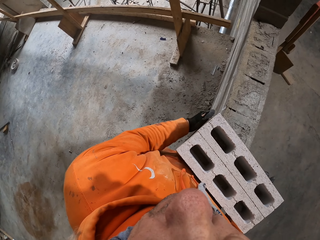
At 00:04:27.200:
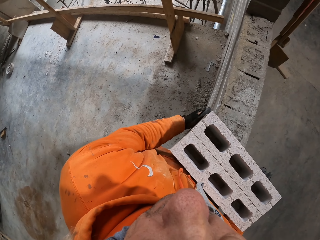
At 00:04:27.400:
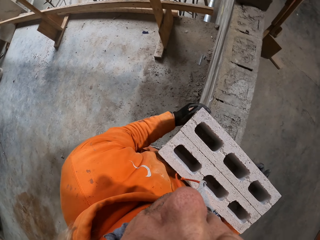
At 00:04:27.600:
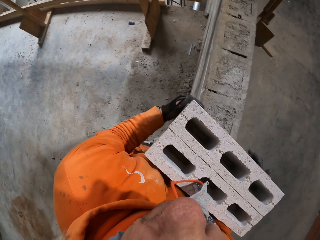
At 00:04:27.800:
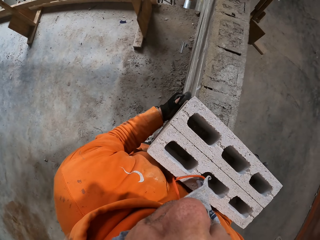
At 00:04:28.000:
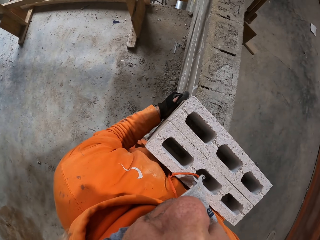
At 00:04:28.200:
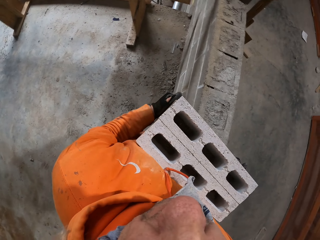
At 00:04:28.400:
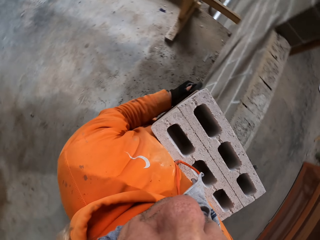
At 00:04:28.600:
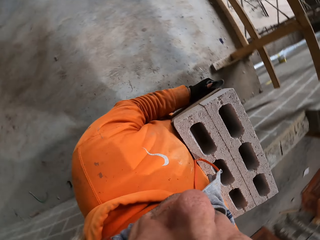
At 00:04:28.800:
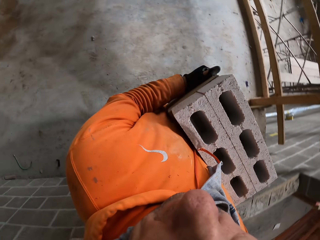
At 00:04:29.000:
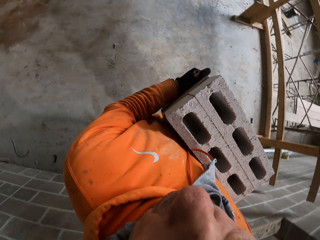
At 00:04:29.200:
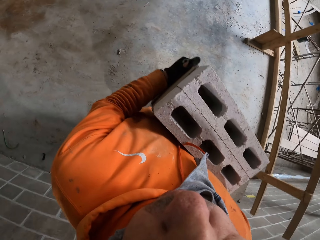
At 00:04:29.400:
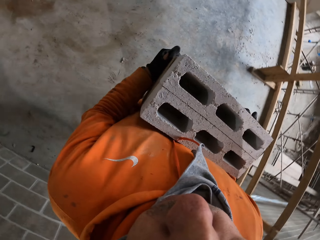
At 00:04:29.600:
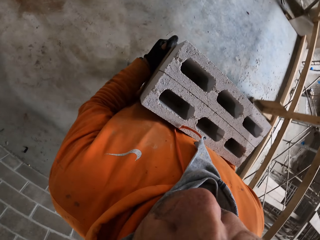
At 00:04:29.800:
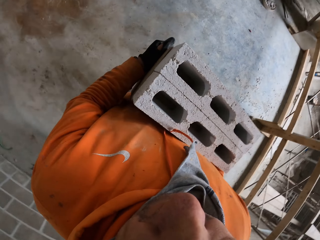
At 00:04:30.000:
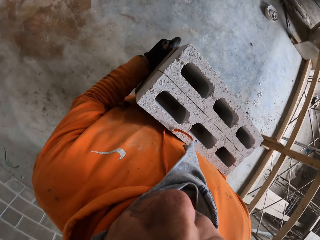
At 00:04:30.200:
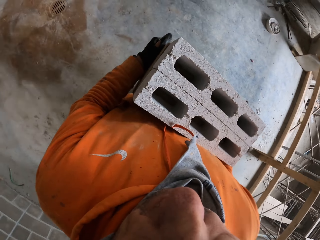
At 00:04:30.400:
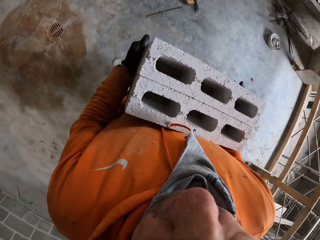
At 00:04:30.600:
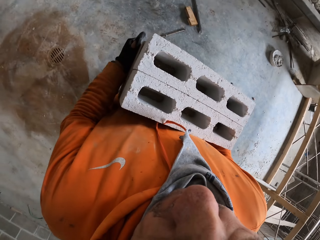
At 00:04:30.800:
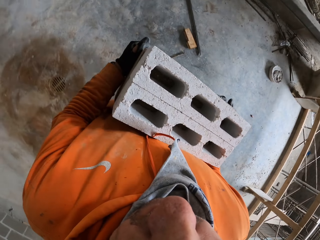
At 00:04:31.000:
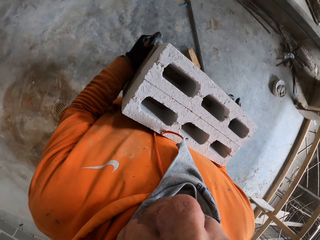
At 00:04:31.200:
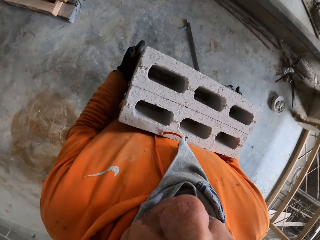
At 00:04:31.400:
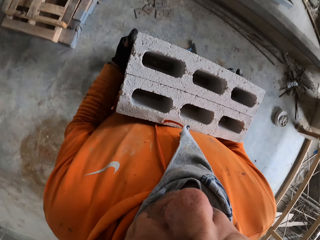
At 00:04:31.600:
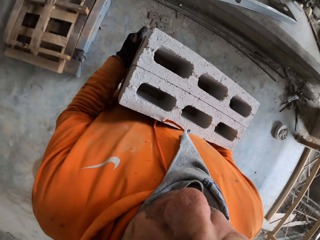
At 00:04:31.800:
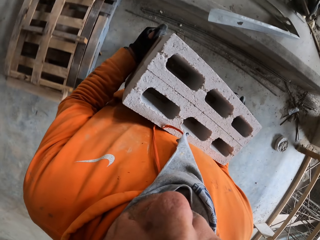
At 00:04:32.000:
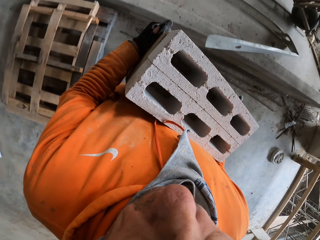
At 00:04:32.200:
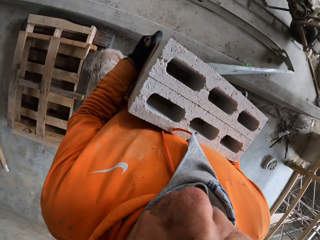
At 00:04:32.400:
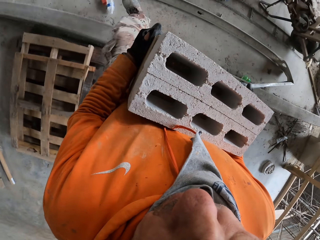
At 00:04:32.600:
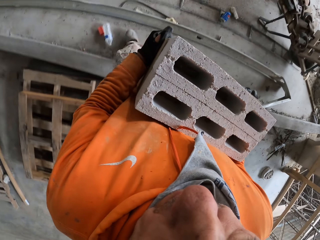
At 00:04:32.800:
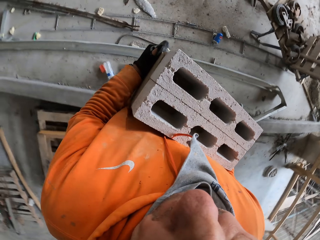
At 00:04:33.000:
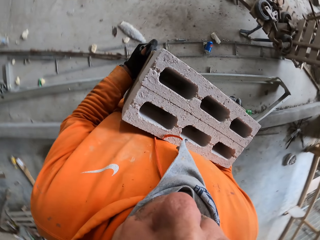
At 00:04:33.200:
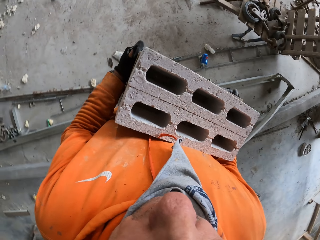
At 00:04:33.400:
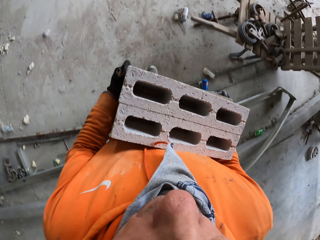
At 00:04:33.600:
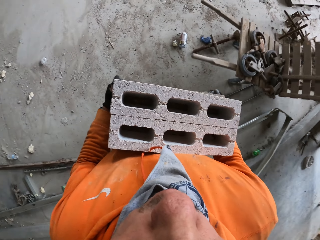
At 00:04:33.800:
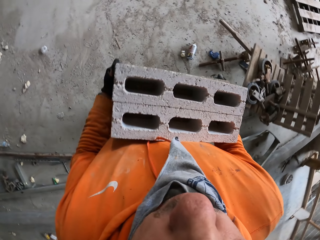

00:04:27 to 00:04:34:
The camera wearer picks the construction blocks. They walk in the construction building.

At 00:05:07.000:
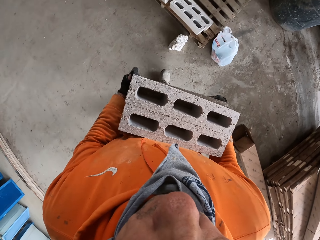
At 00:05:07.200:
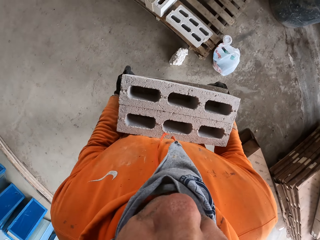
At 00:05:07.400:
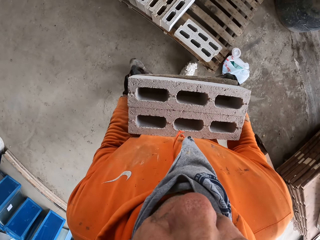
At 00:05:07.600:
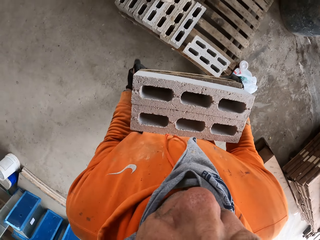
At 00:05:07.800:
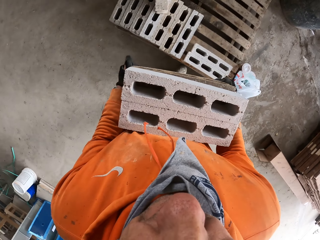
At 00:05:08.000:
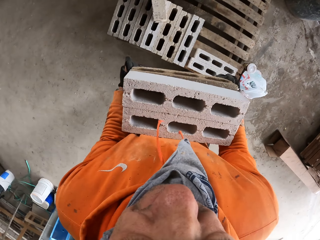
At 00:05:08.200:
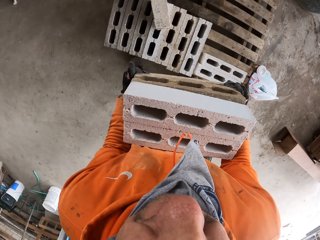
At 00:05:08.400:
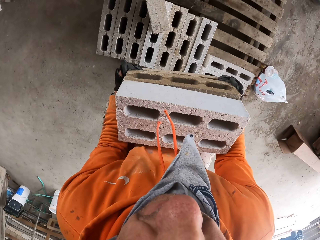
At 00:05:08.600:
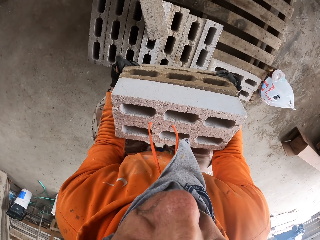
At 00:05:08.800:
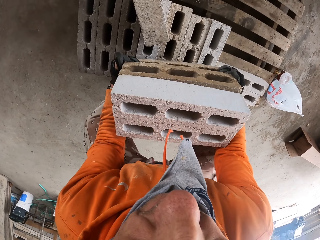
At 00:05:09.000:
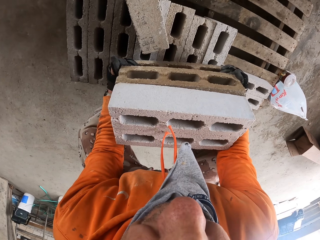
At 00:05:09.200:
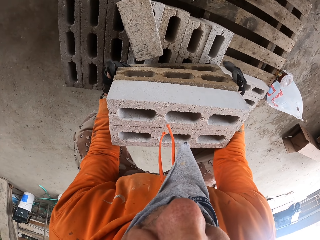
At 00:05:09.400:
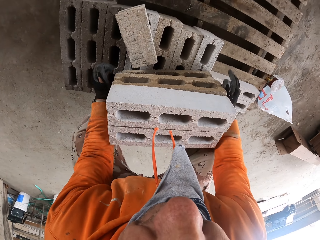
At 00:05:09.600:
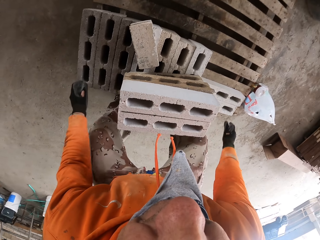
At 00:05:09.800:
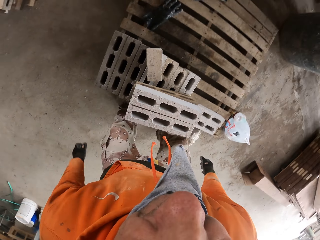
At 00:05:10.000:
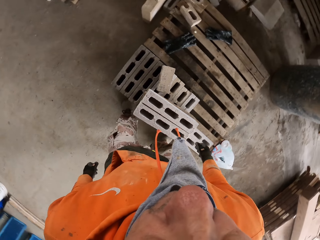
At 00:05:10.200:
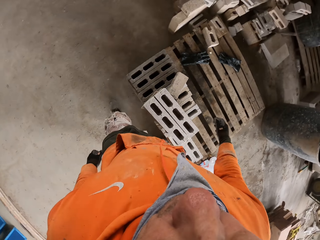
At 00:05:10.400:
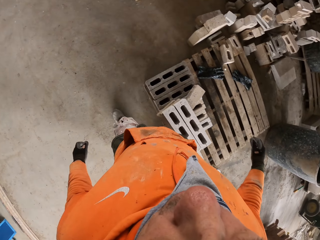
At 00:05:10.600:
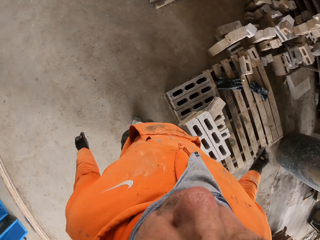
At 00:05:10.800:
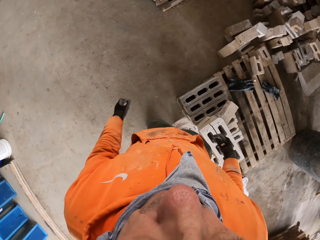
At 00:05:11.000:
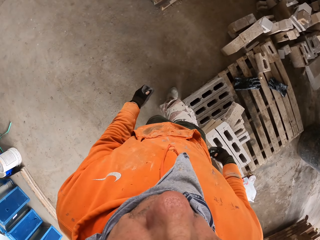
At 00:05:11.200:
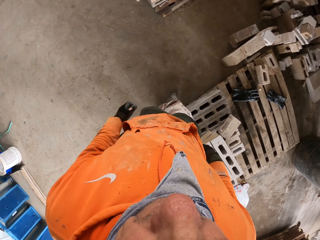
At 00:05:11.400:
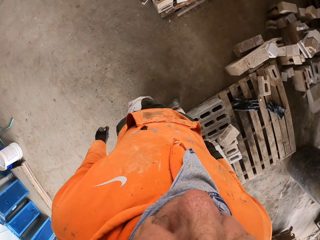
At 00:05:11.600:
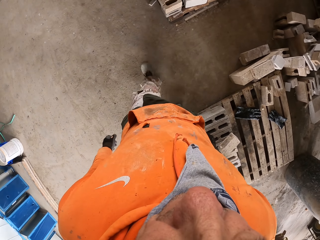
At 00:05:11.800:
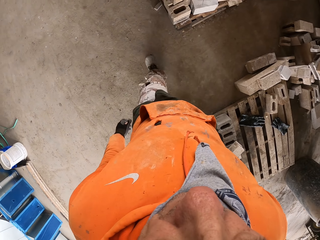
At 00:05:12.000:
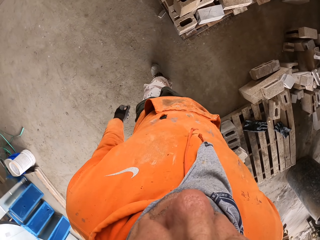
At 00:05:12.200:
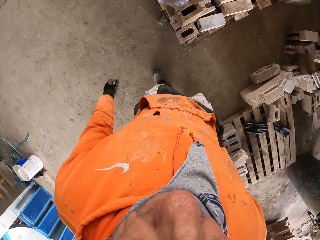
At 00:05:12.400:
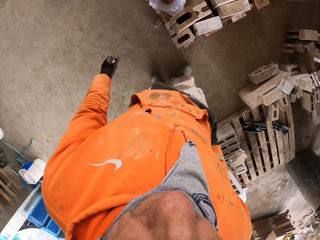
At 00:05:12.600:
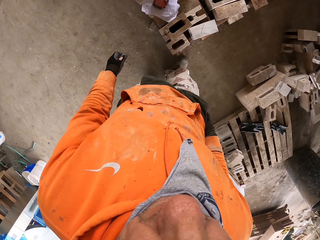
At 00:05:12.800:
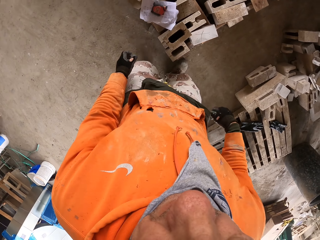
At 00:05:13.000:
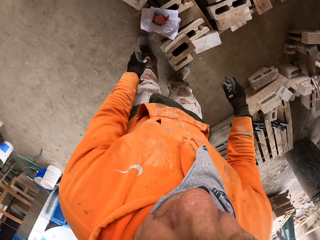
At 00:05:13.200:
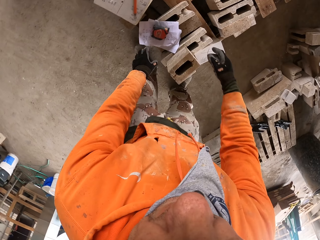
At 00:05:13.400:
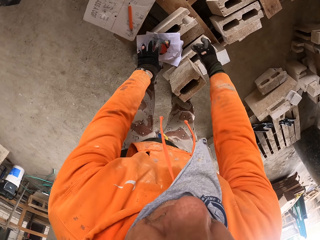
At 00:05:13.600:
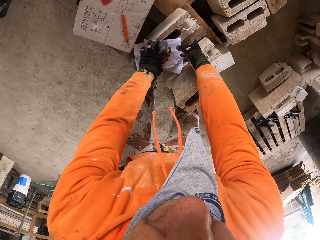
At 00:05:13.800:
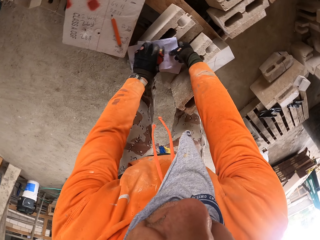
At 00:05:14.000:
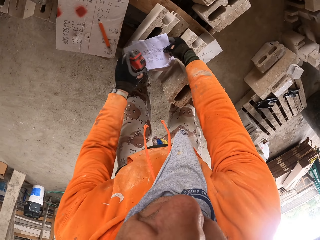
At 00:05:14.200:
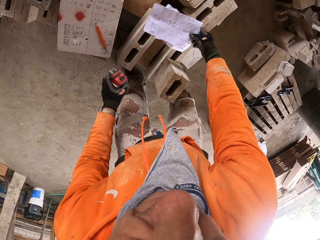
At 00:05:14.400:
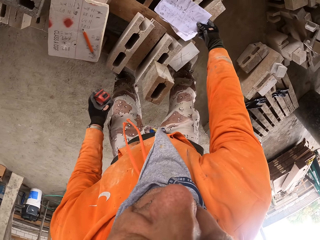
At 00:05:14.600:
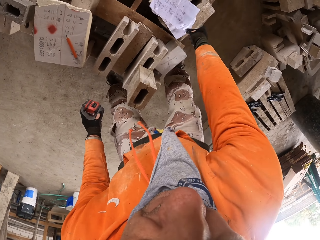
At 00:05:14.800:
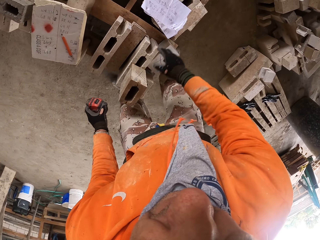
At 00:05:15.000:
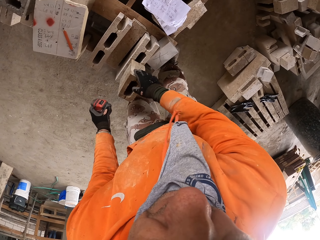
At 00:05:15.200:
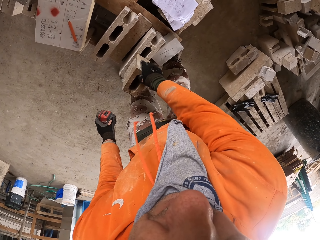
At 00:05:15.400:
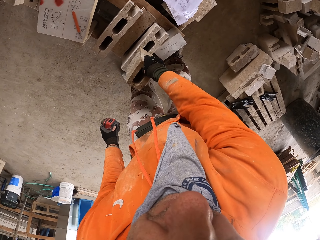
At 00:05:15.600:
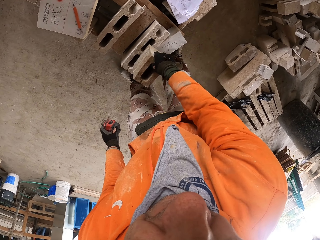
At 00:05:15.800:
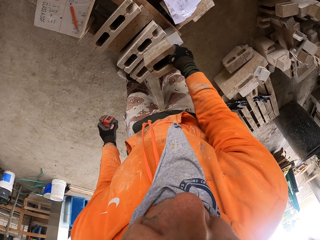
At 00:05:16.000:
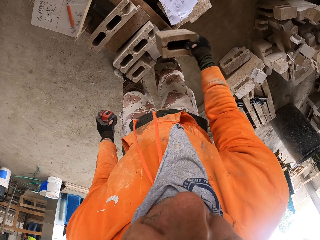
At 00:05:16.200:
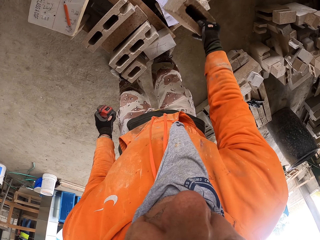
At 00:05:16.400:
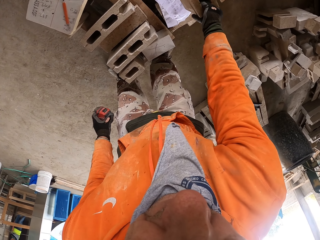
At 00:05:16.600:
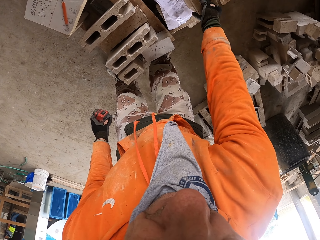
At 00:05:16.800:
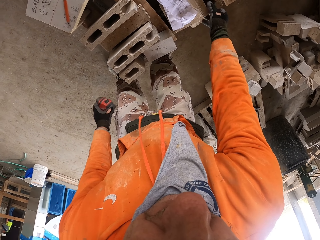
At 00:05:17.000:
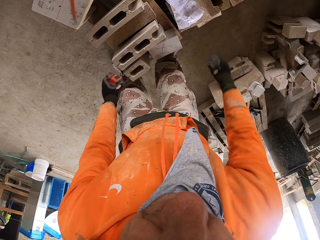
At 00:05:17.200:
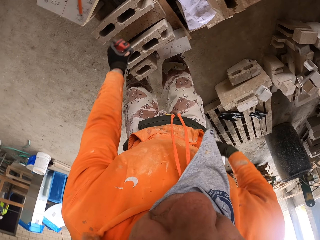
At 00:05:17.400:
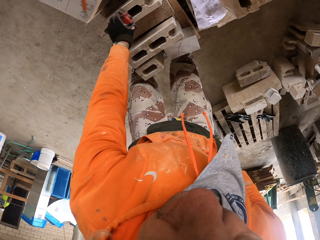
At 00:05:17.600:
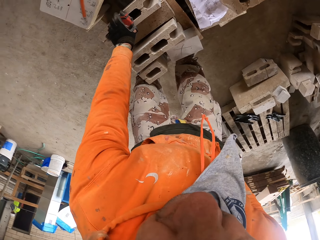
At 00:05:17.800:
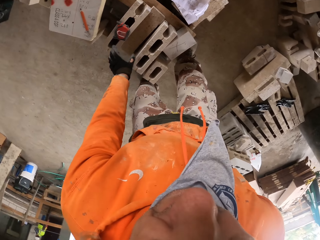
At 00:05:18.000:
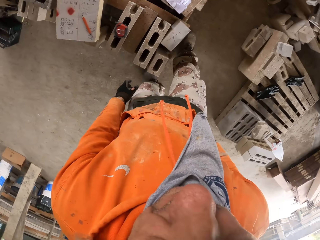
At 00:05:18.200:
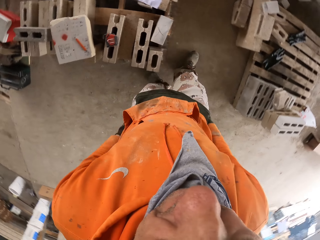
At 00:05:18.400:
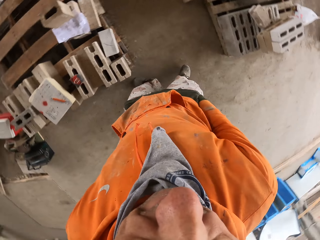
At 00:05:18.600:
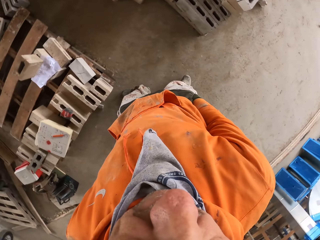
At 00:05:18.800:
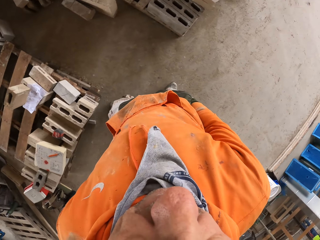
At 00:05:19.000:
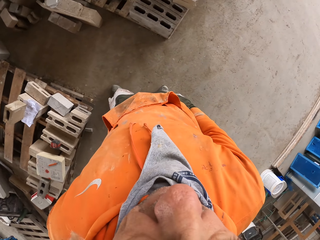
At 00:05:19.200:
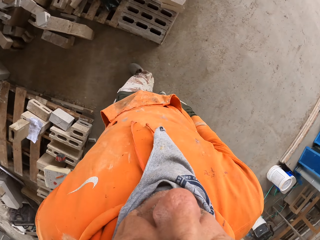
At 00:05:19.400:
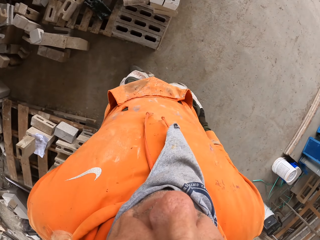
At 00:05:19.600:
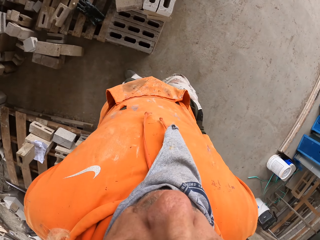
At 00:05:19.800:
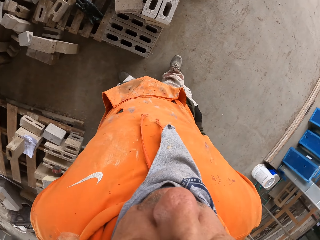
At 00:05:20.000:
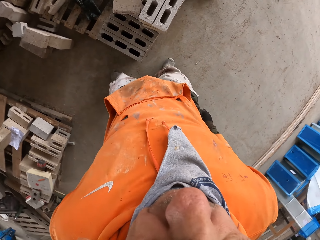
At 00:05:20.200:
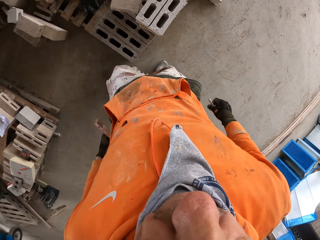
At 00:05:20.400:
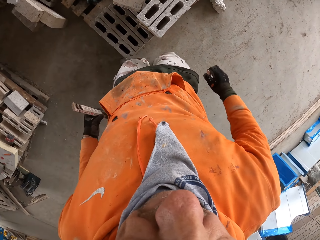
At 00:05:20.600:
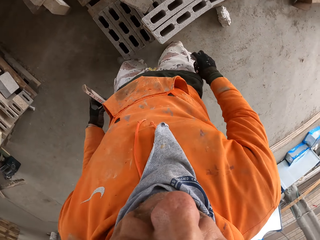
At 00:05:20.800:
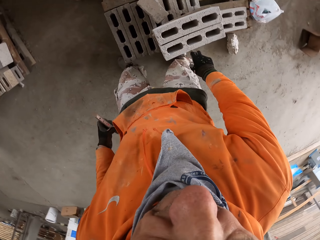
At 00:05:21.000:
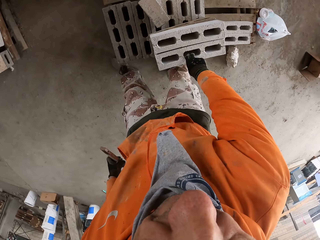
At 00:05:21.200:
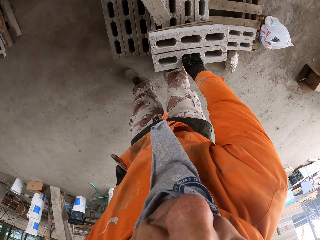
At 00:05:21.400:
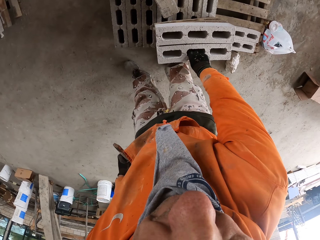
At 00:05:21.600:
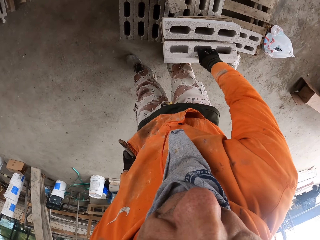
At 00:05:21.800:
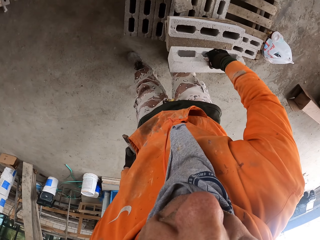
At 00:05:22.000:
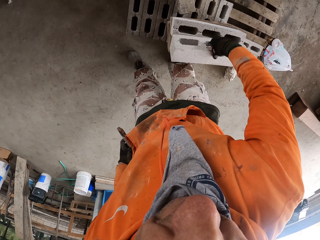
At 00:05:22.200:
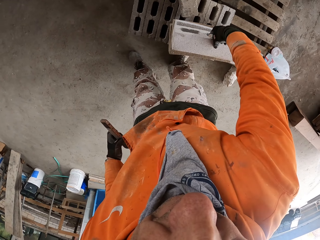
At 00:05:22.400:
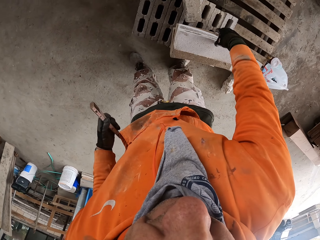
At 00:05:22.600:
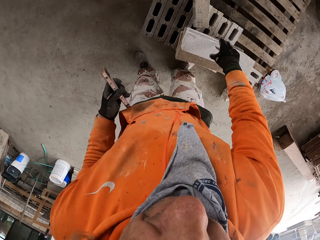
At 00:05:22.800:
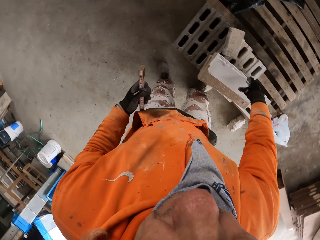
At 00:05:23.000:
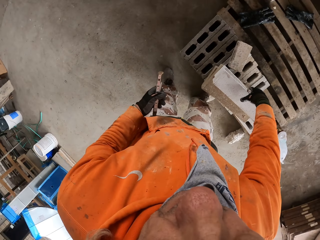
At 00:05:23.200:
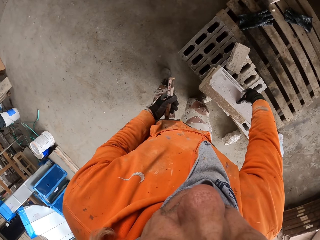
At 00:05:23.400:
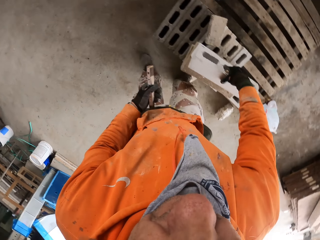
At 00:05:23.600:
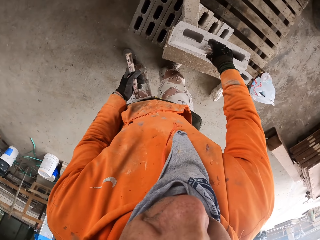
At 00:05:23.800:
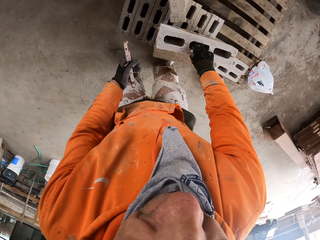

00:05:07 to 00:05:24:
The camera wearer bends. They put the concrete block or brick down. They stand and walk. They move the paper. They pick the paper and put the paper down. They pick a concrete block. They move the brick. They place the concrete block down. They put the tape measure on the brick. They walk in the construction site. They turn the brick. They pick a concrete block.
